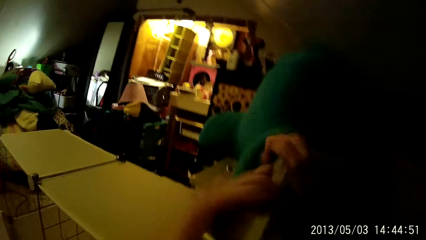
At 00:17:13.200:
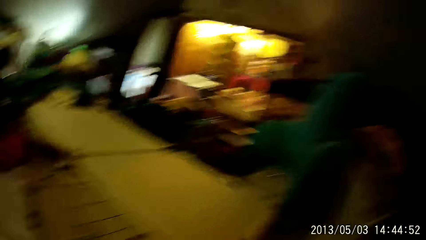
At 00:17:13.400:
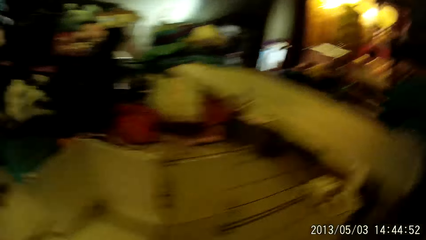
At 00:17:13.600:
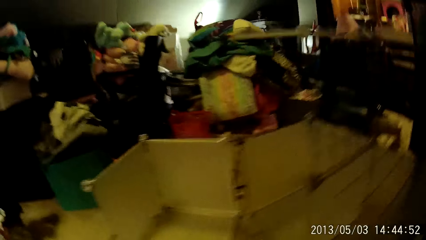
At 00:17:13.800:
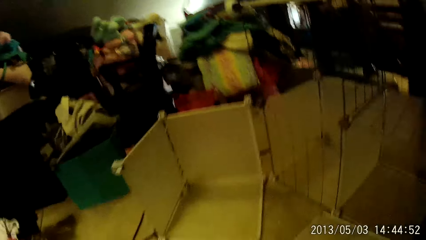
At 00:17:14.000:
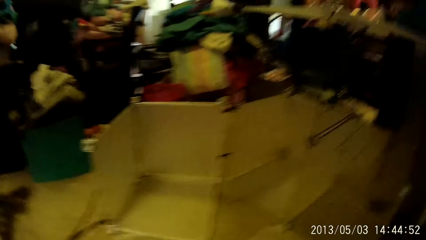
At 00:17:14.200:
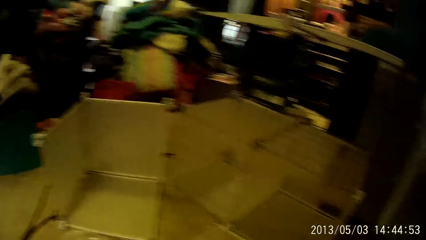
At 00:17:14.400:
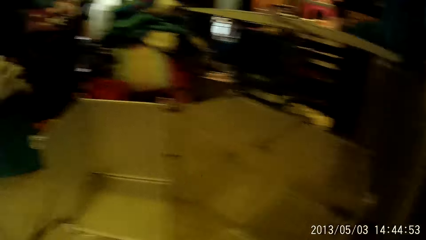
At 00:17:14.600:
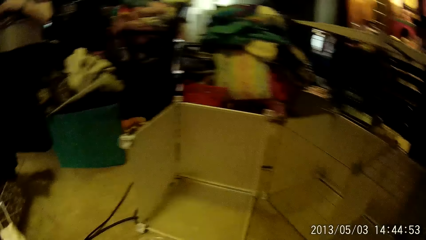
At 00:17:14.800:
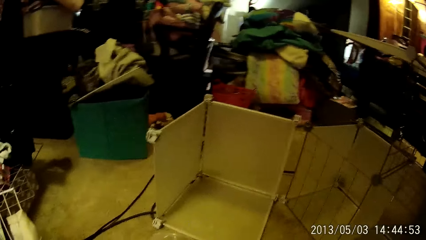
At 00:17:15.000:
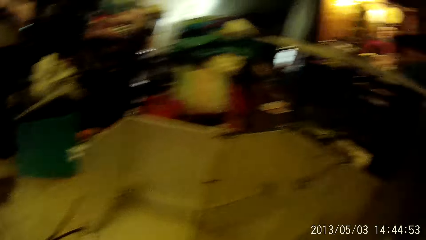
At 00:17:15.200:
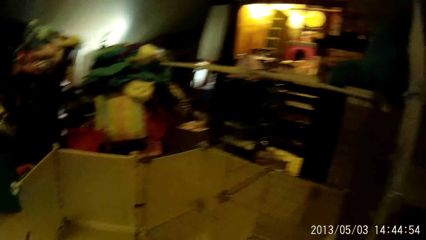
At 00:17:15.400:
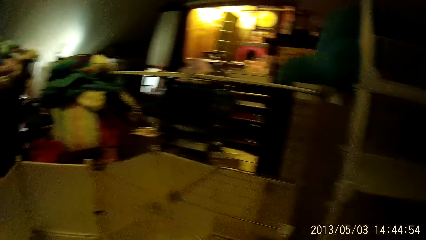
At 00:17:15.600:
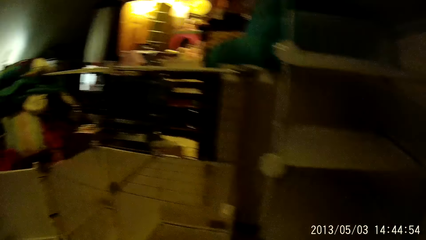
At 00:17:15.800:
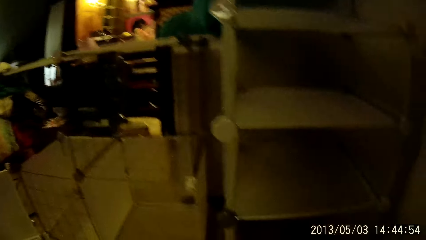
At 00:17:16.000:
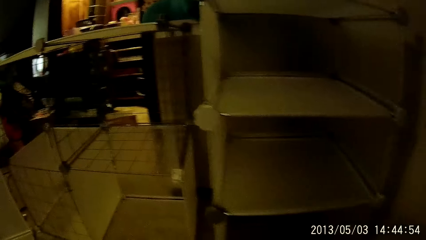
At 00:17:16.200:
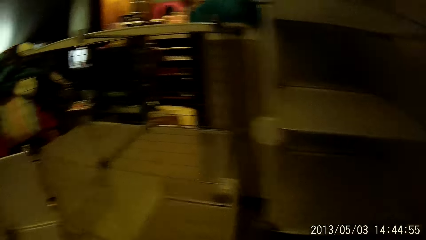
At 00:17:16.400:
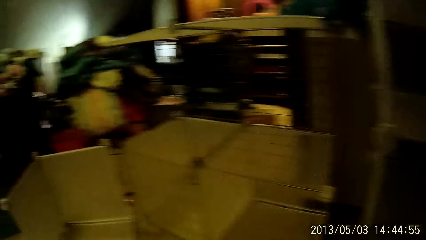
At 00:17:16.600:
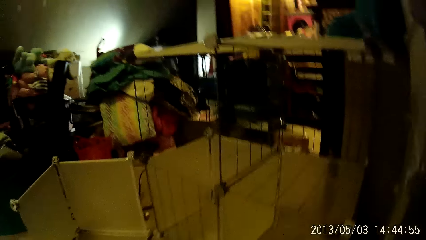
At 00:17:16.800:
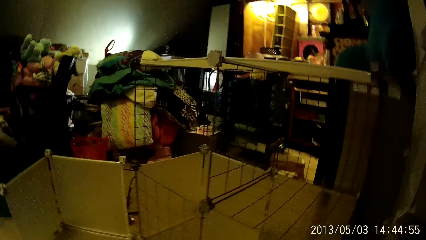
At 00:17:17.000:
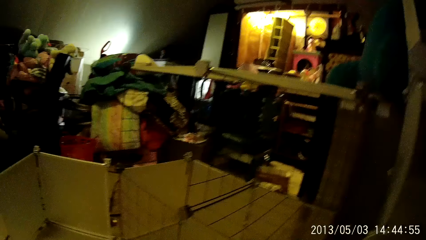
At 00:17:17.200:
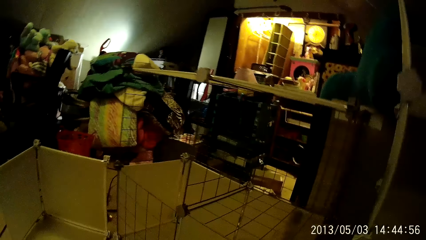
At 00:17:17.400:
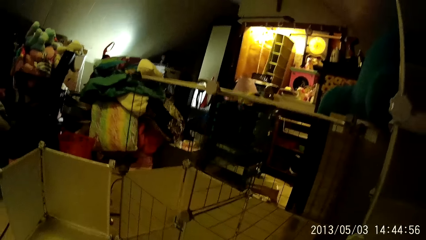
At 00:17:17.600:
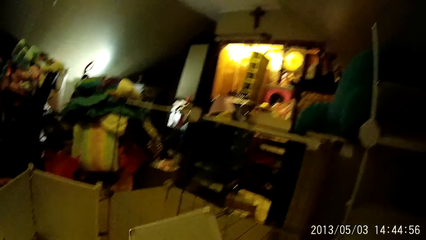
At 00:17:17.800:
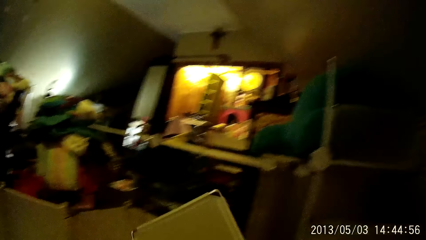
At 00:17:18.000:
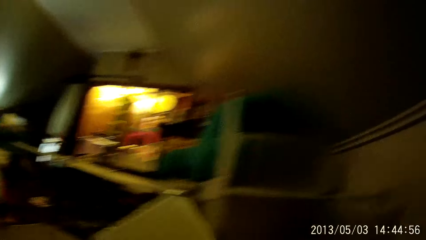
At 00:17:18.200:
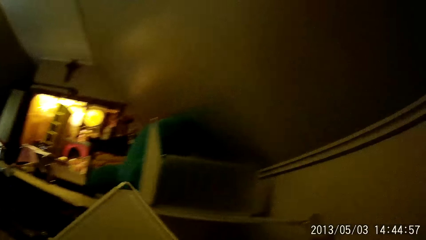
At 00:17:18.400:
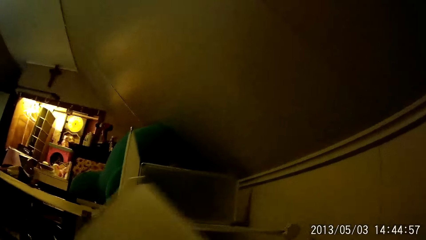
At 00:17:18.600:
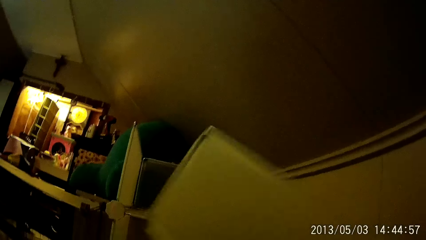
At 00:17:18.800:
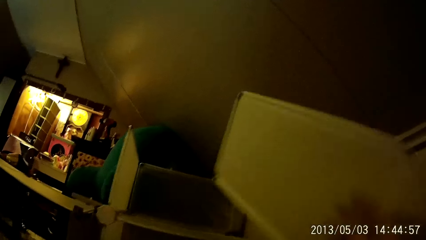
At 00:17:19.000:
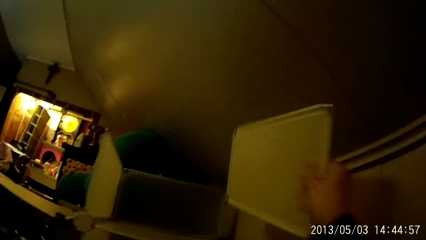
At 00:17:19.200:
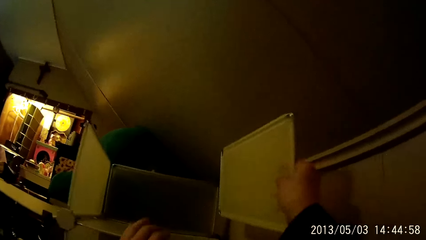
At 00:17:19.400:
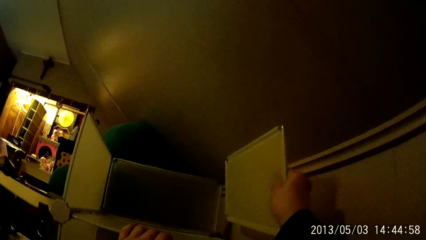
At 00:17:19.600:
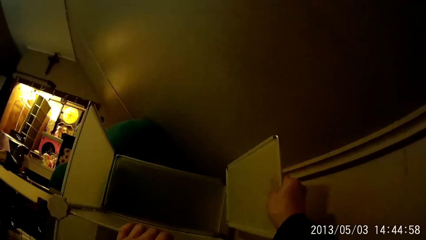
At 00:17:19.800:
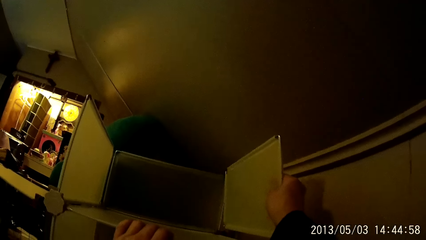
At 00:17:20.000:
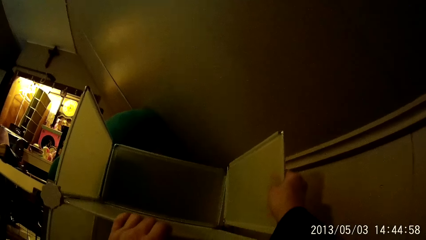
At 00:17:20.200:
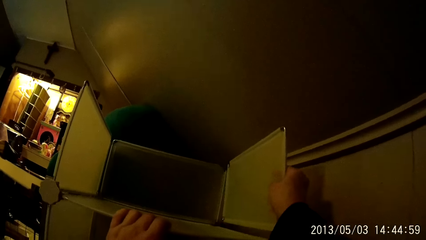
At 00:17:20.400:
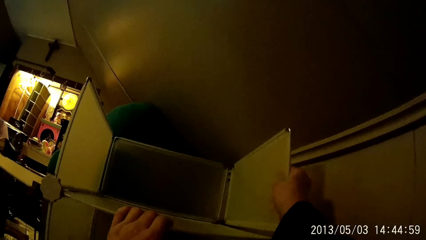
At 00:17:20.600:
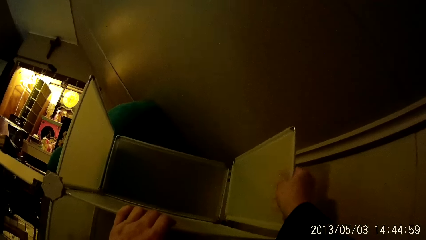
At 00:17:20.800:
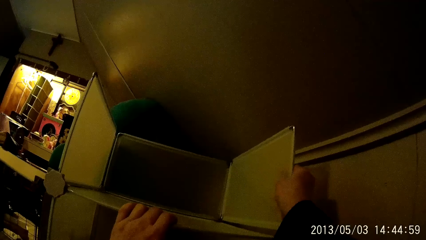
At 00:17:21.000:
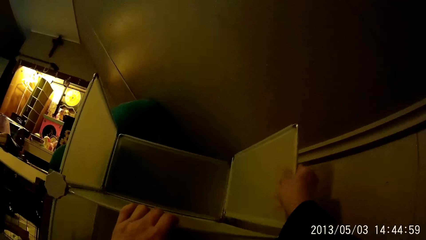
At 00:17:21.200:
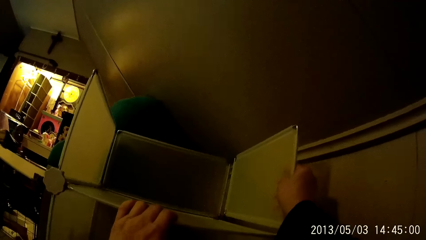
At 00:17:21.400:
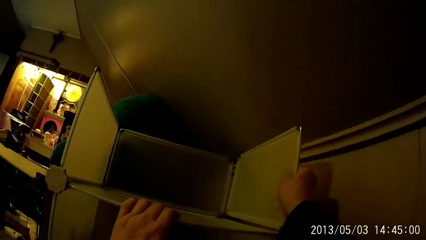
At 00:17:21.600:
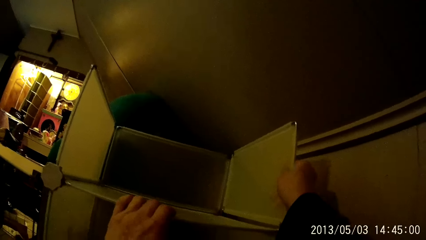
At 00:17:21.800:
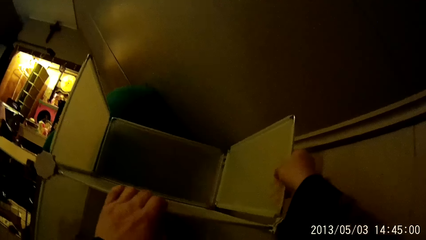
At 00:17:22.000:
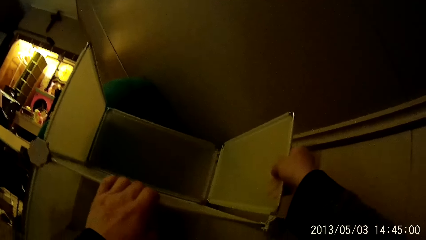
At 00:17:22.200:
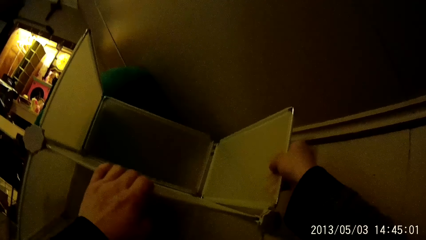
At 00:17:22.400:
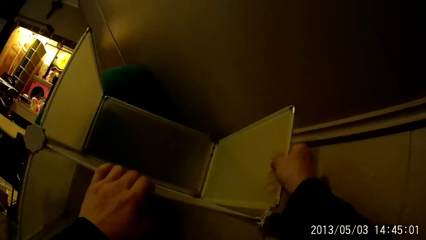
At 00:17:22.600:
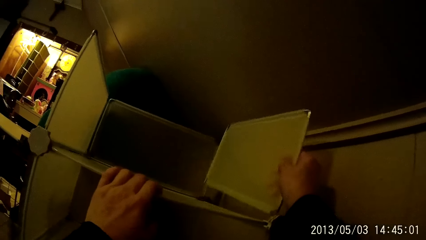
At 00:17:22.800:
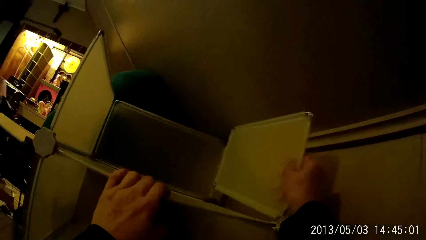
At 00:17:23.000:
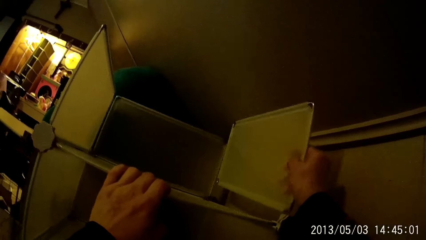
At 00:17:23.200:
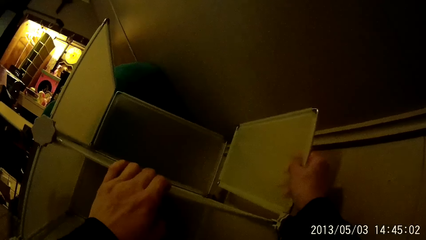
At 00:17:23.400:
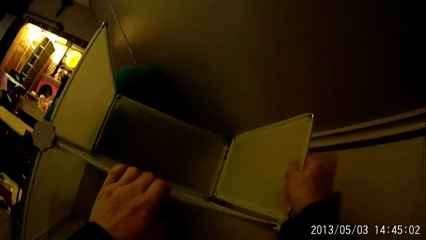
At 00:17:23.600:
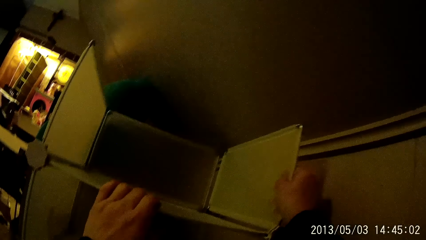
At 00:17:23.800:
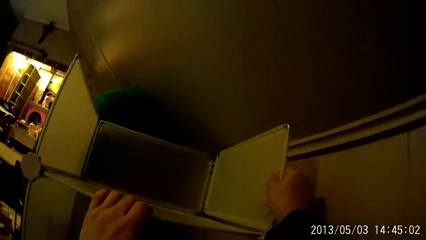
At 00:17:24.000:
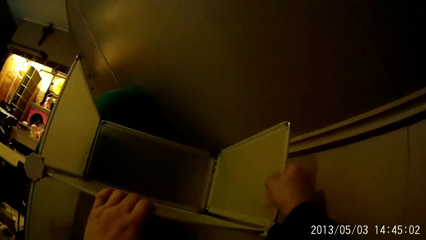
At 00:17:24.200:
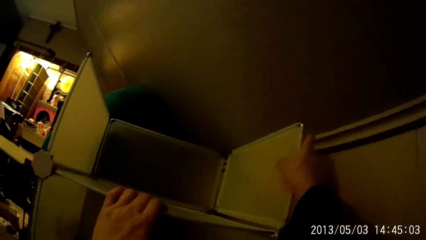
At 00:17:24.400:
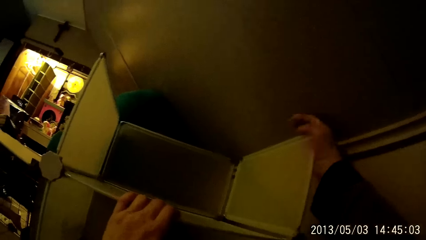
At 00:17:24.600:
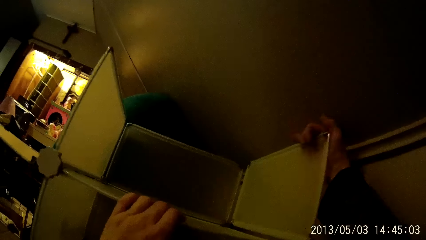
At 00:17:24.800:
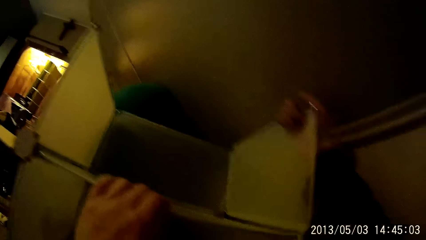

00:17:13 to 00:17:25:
The camera wearer picks up a part of the wardrobe on the floor with his left hand. He fixes the part of the wardrobe with his right hand to the shelf.

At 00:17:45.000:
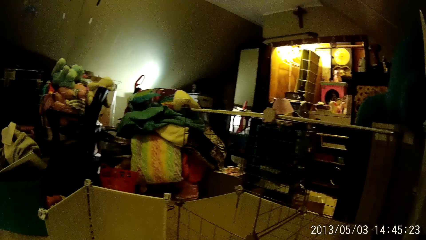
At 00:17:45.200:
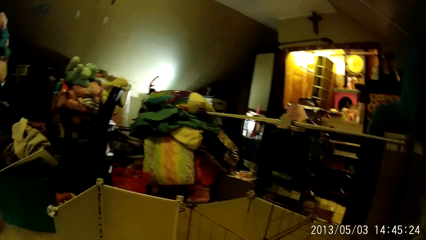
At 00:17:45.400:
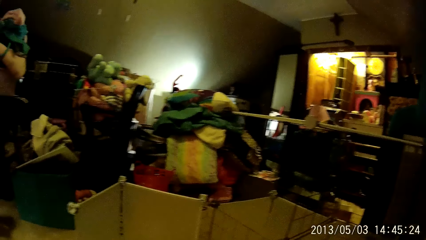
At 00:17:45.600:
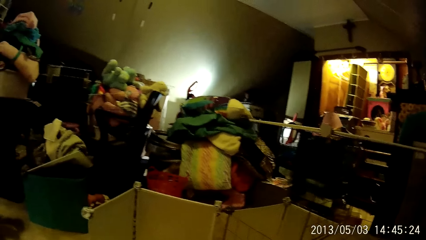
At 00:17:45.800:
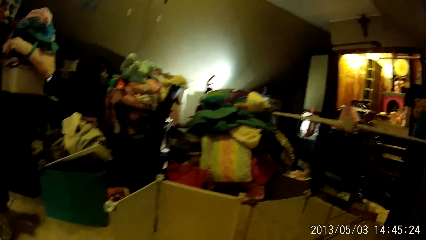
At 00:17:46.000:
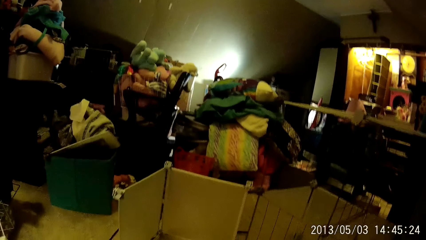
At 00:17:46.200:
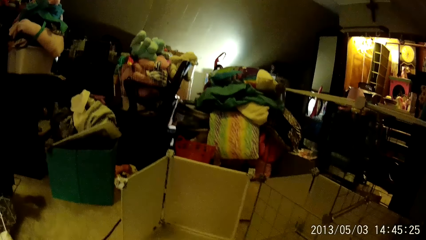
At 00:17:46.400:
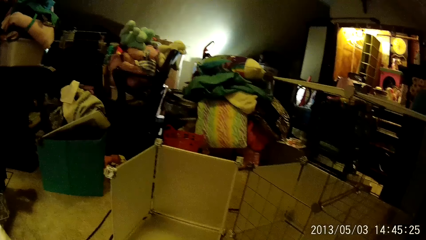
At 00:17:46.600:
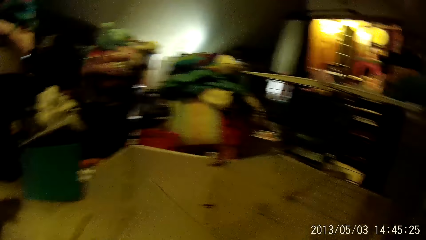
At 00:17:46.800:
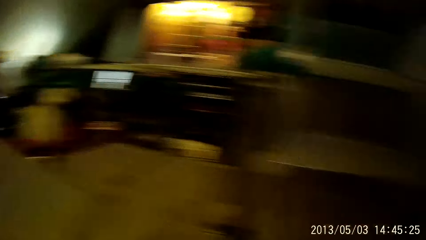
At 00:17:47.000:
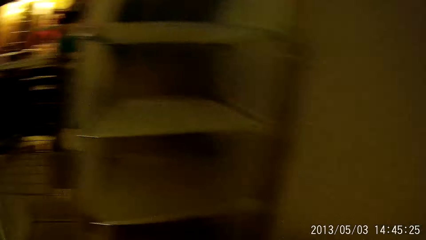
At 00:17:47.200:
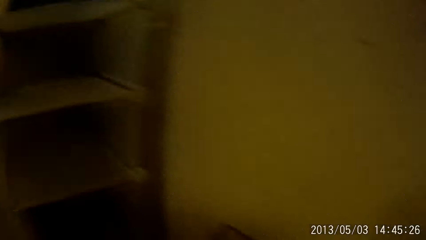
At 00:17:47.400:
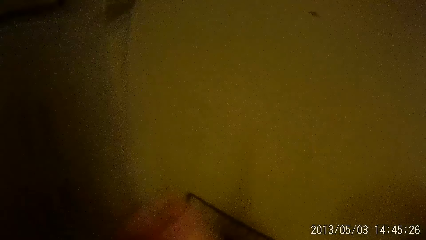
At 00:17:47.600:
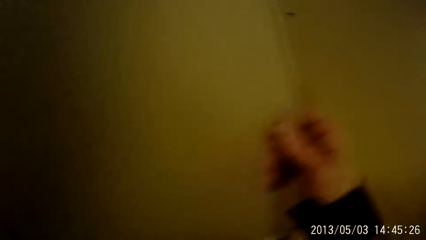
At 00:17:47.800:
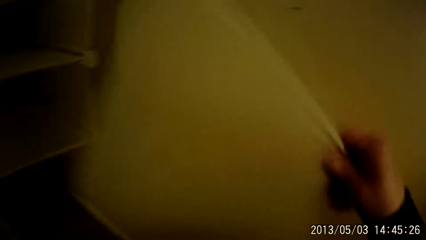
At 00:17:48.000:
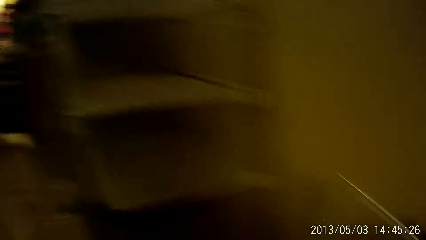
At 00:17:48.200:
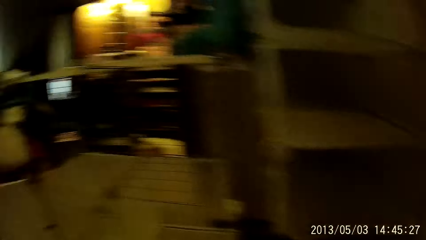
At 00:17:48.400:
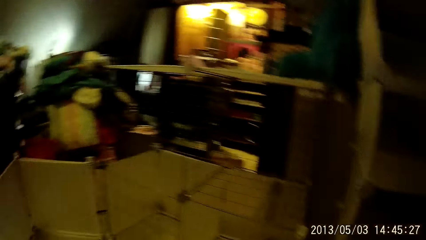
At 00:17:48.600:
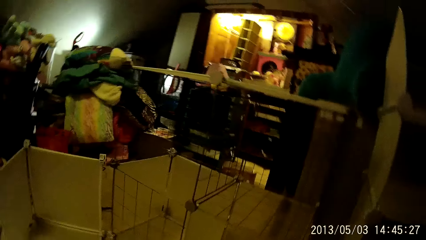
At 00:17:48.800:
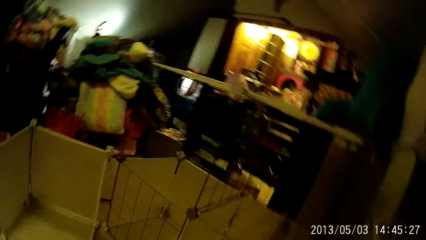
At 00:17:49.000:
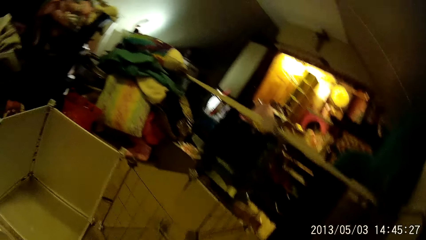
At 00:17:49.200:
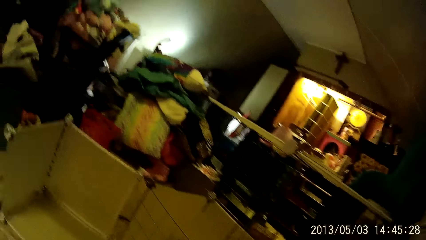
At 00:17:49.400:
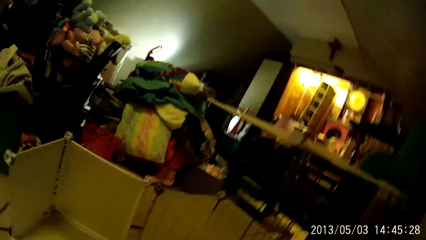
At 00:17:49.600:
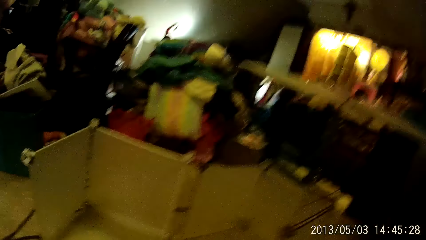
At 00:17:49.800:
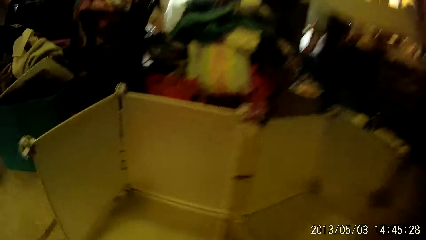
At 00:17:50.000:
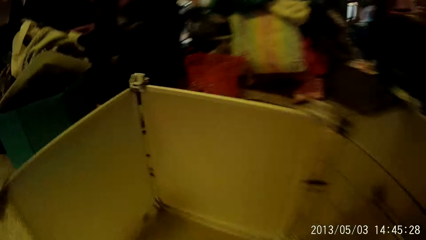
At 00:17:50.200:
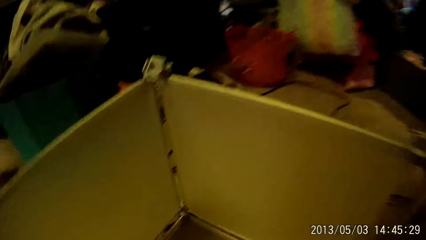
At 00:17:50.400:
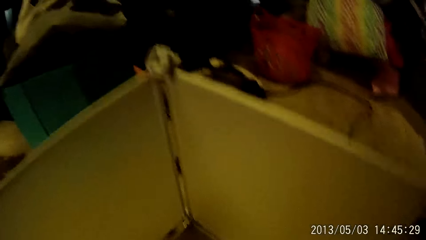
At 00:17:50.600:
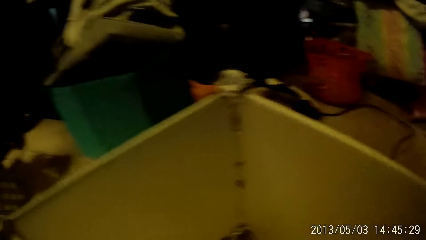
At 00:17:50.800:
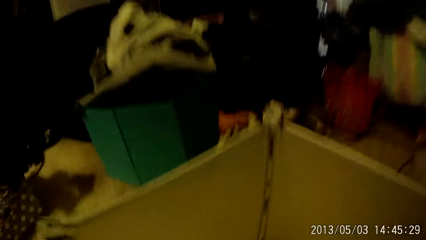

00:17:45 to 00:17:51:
The camera wearer picks up a part of the wardrobe on the floor with his left hand. He puts the plastic down. He takes the part of the wardrobe in his left hand with his right hand.
